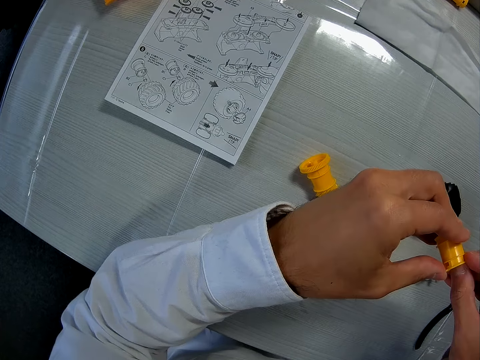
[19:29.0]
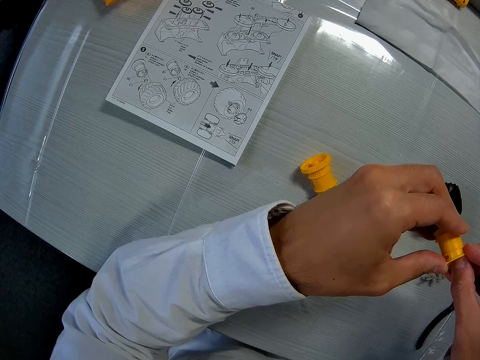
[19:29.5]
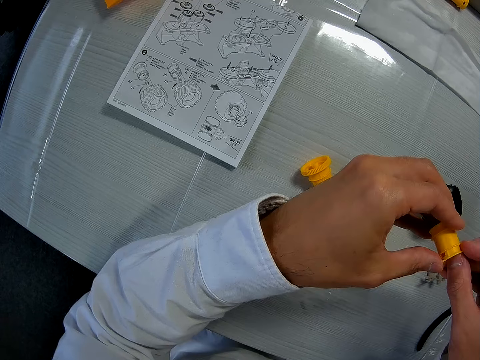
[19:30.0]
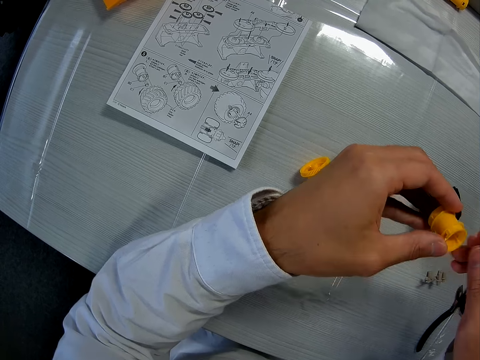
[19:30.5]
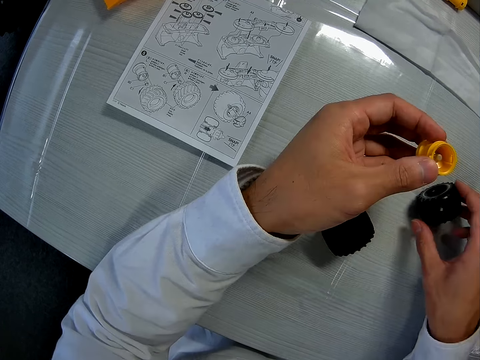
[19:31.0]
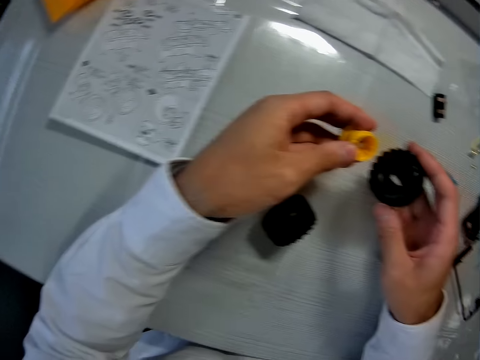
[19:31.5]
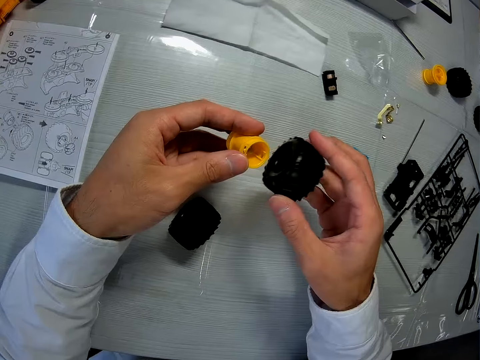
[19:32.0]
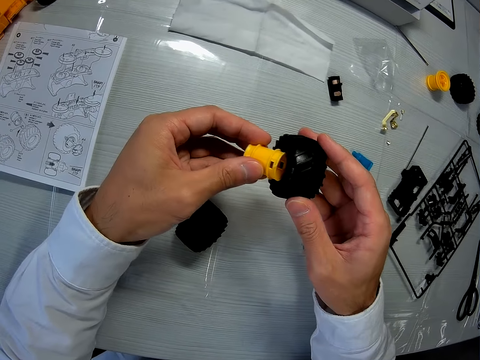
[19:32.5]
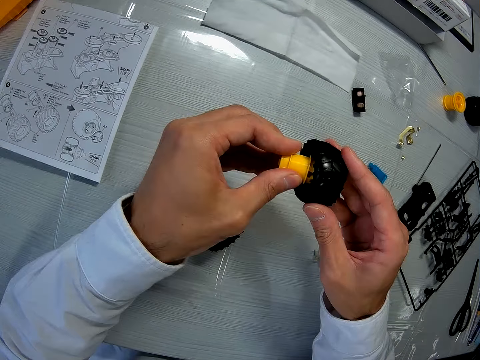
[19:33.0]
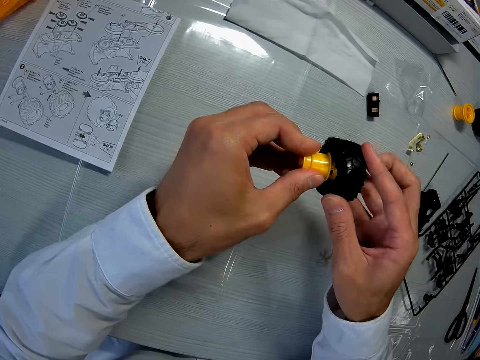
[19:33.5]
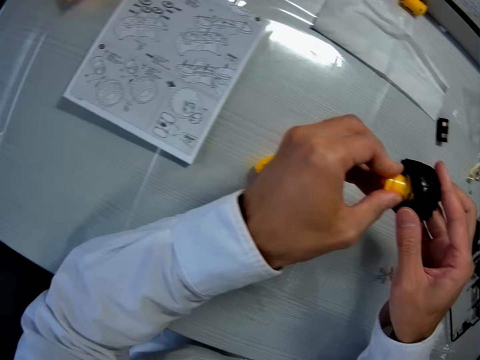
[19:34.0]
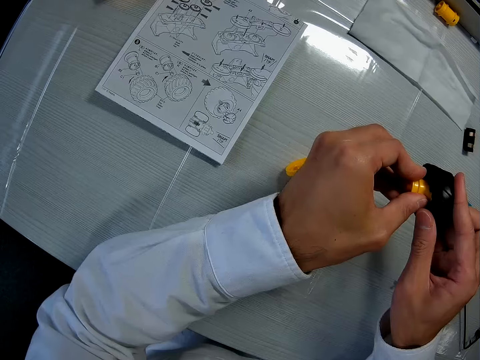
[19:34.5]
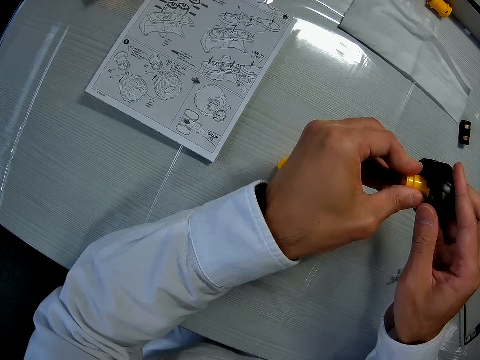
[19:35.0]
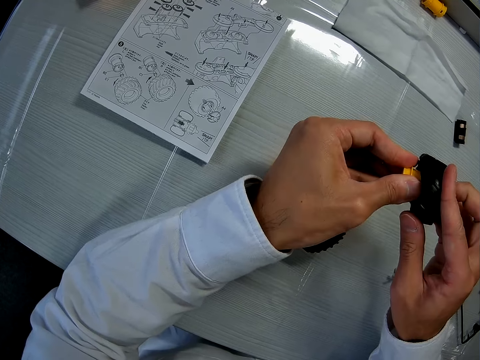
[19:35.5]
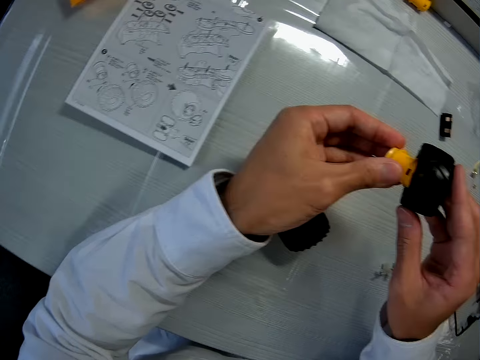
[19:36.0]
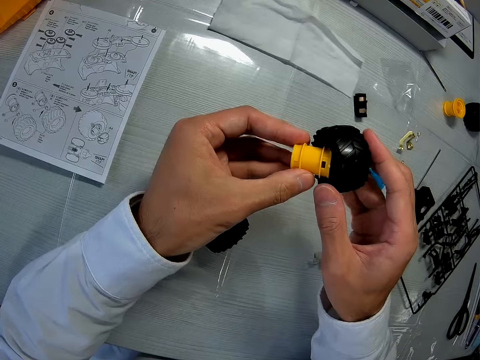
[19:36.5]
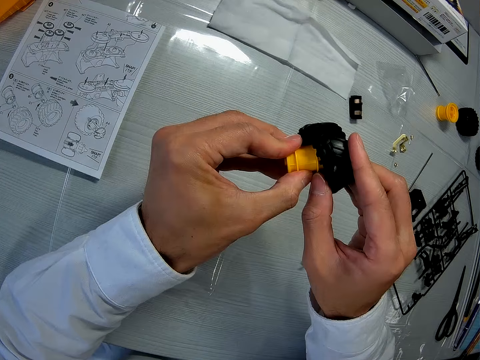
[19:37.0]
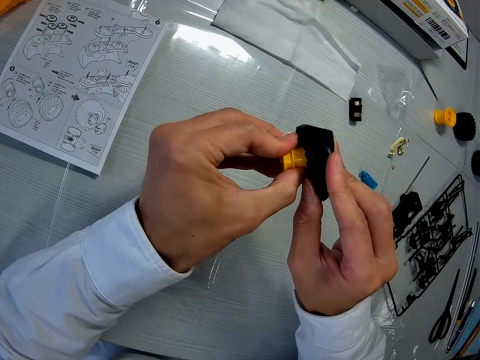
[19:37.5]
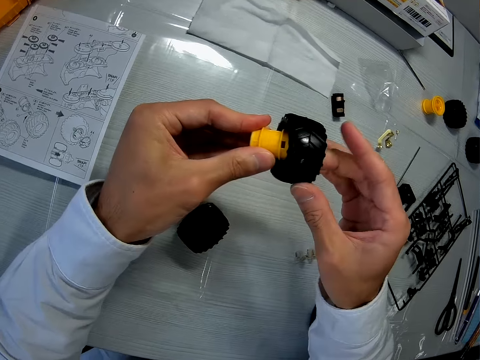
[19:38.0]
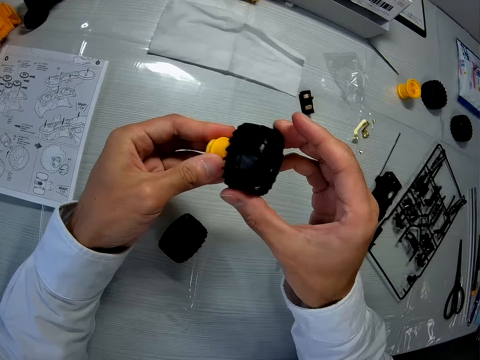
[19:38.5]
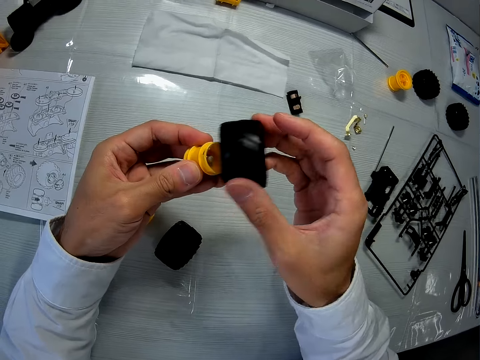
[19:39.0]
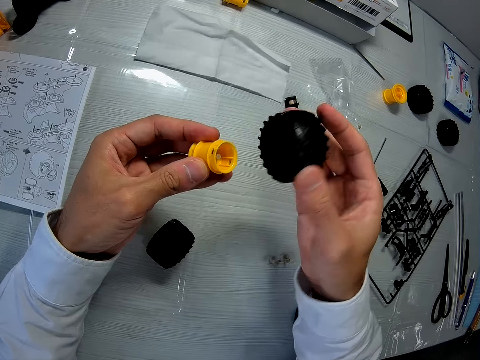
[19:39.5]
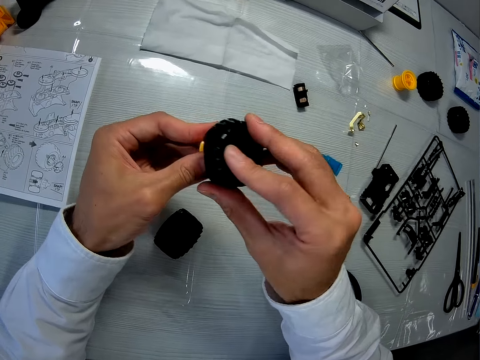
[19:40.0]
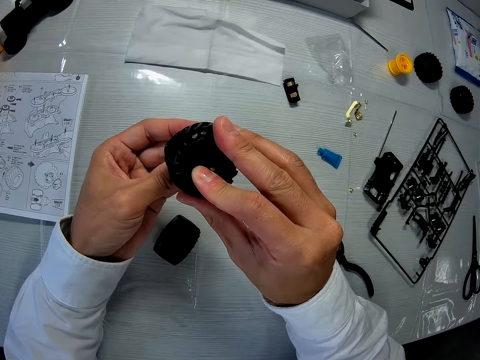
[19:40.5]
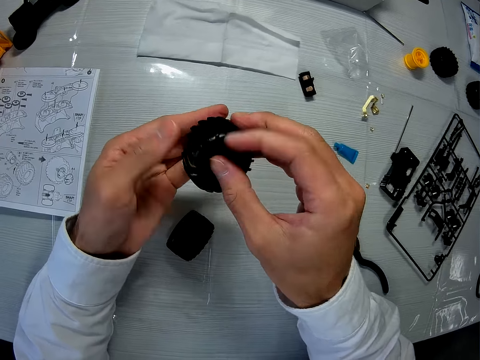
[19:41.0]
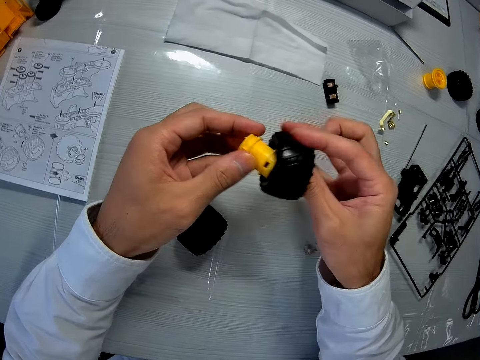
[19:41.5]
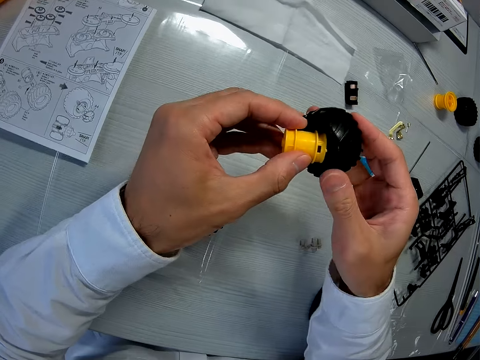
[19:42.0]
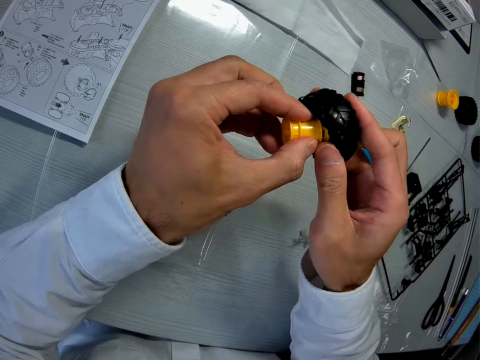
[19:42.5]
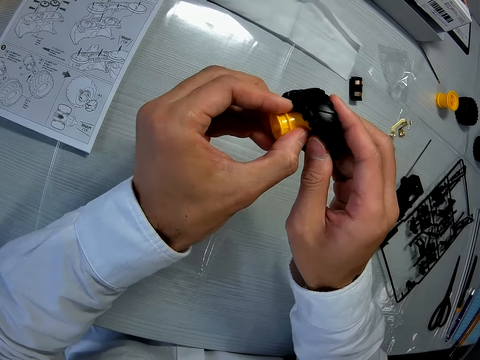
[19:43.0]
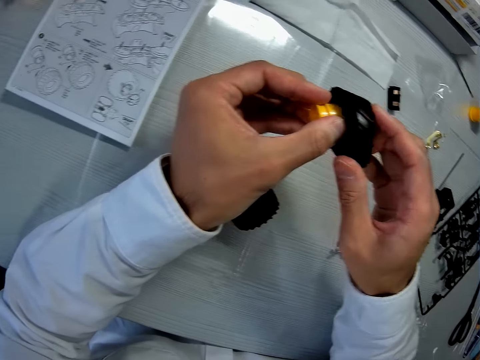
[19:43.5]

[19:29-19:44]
The camera wearer picks a tire from the table. They fix the fourth piece into the tire.

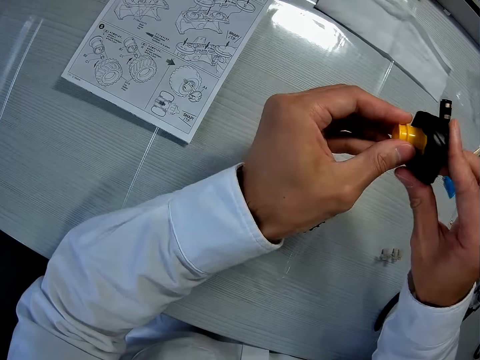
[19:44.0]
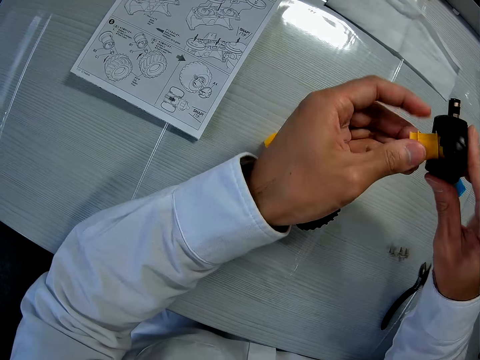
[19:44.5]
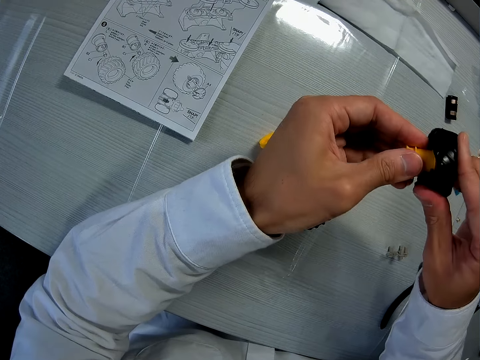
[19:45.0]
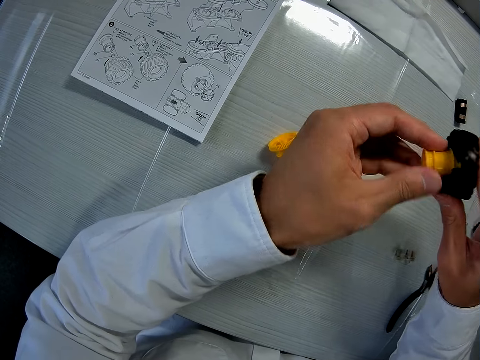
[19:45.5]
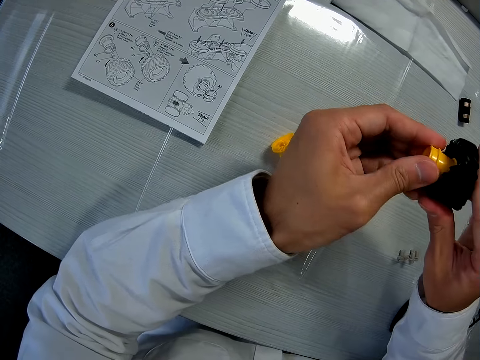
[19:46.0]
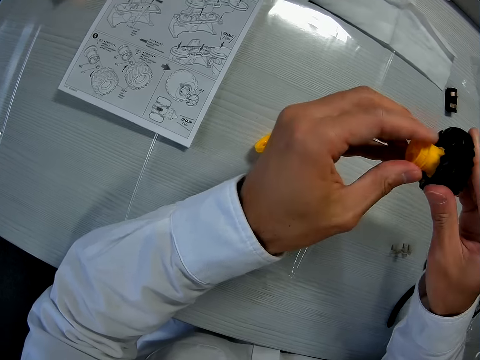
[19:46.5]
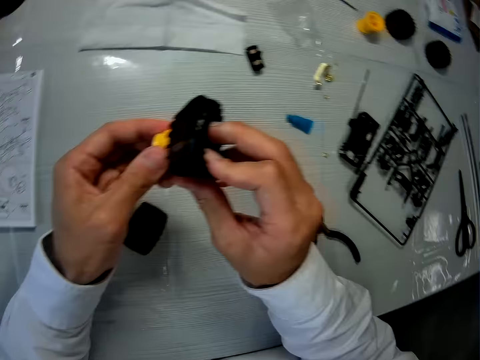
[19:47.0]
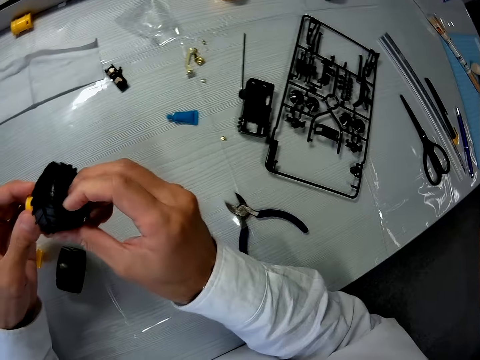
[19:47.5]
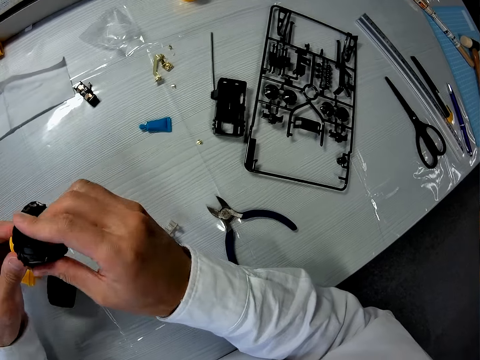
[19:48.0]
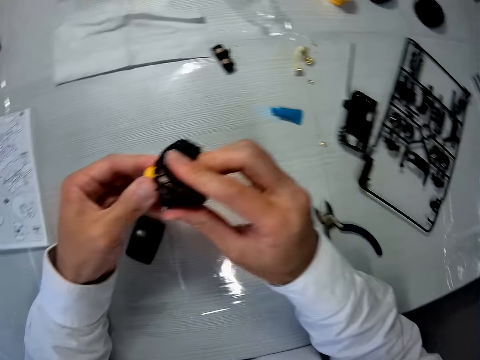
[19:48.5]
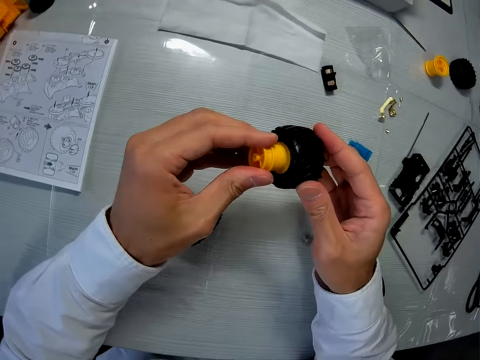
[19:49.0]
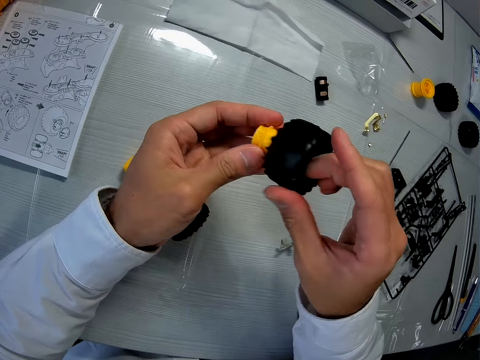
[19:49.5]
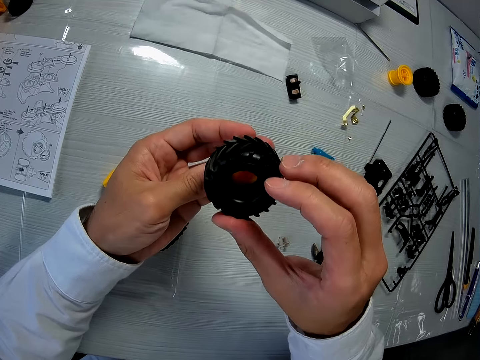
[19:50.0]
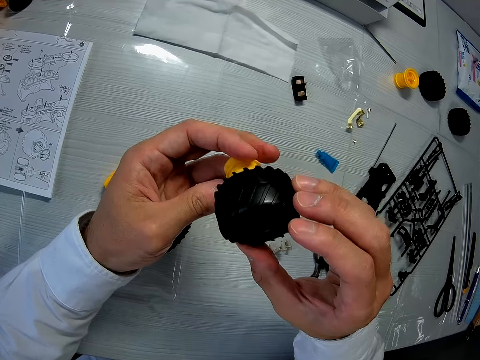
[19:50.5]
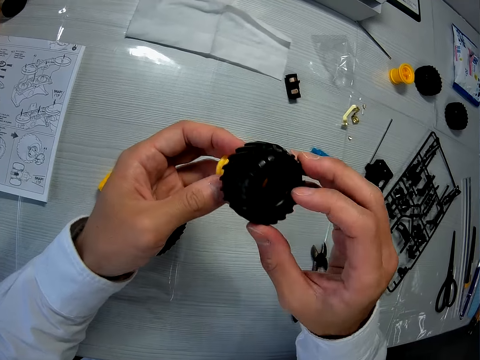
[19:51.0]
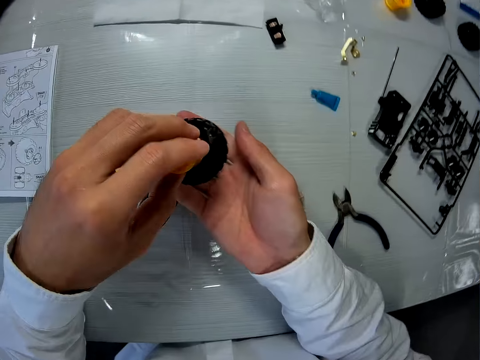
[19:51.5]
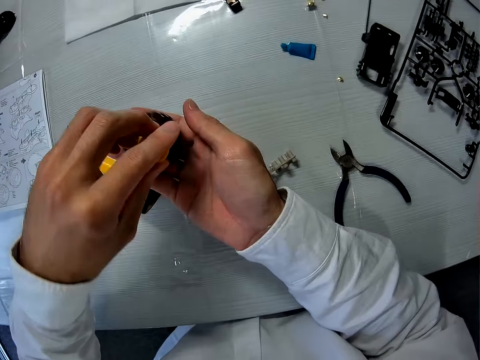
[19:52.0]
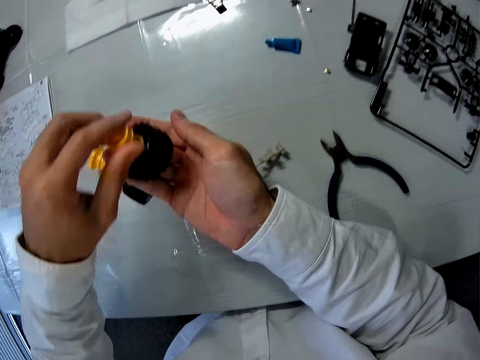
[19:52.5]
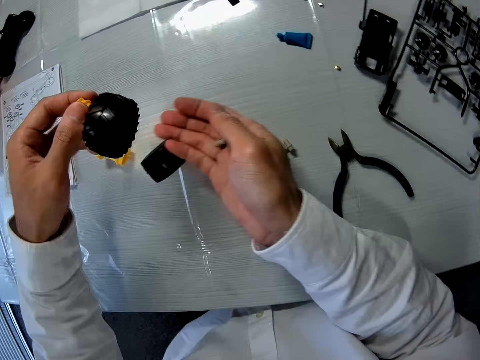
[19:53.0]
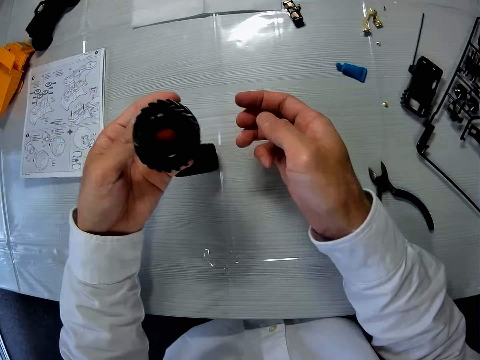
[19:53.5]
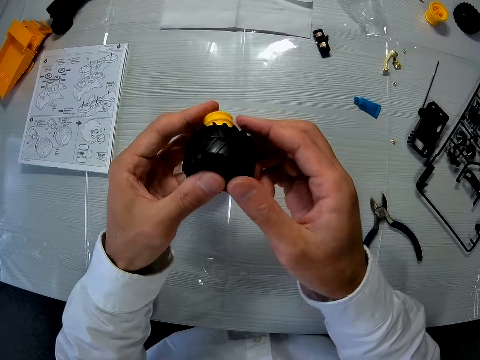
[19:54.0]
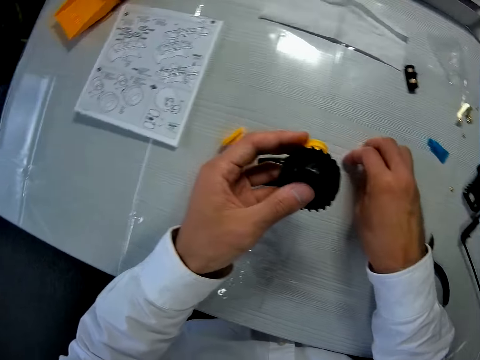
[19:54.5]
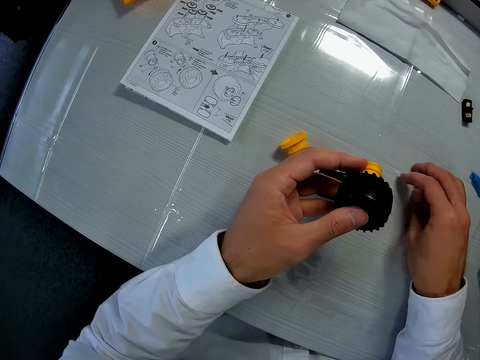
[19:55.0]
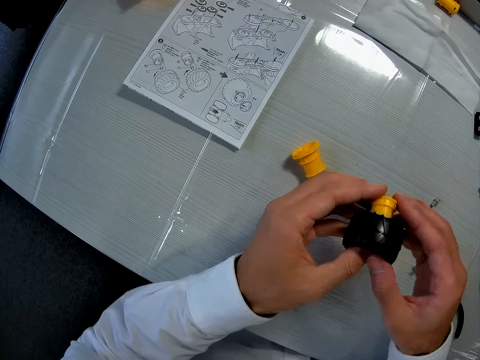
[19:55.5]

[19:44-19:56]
The camera wearer examines the tire. They remove the truck model piece in the other truck model piece. They shake out a screw from the tire. They drop the screw on the table. They fix back the truck model piece.
